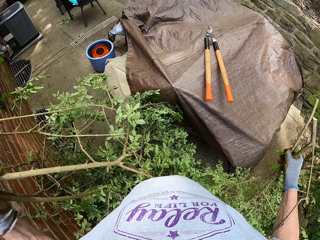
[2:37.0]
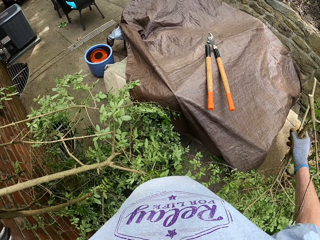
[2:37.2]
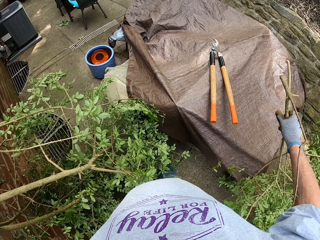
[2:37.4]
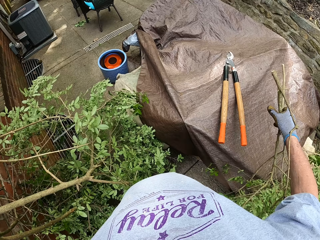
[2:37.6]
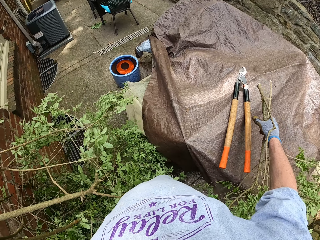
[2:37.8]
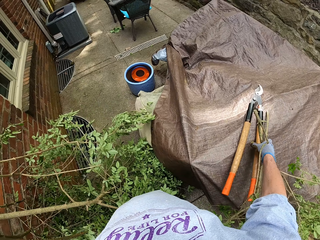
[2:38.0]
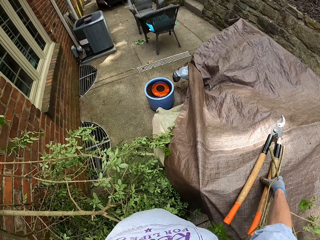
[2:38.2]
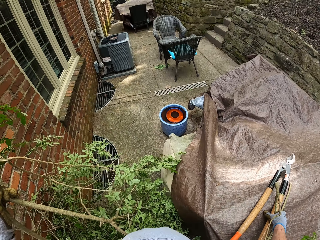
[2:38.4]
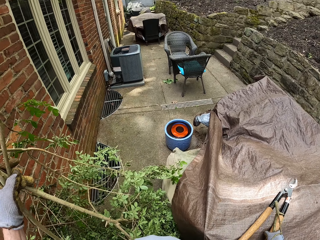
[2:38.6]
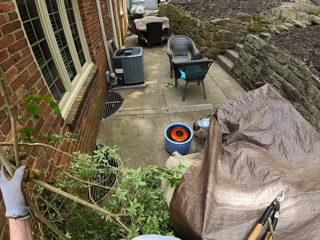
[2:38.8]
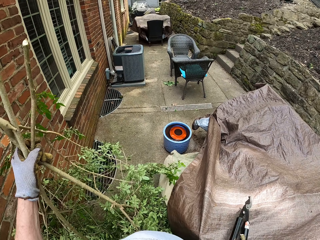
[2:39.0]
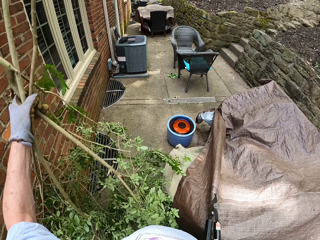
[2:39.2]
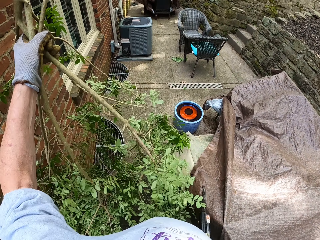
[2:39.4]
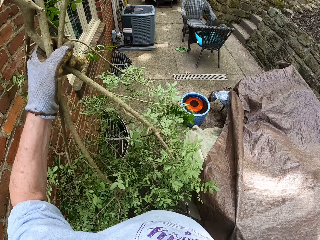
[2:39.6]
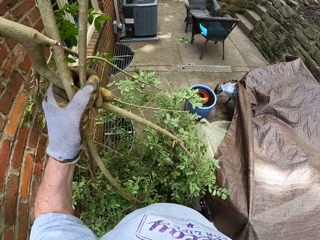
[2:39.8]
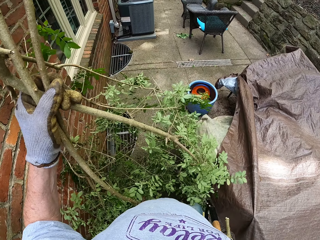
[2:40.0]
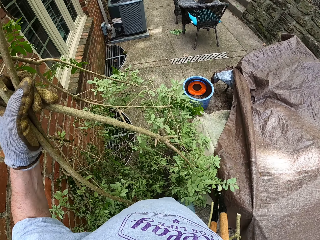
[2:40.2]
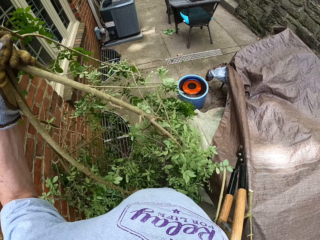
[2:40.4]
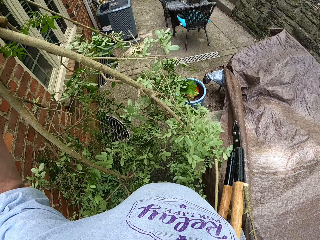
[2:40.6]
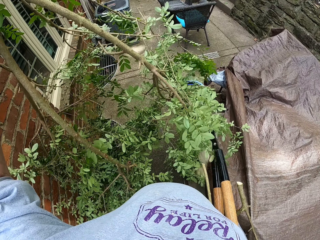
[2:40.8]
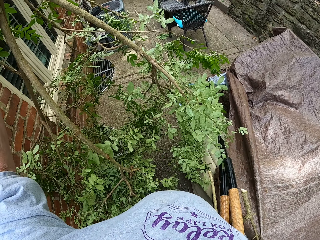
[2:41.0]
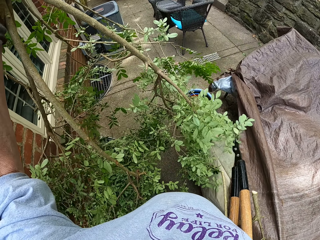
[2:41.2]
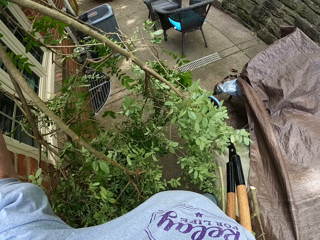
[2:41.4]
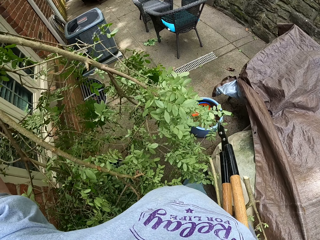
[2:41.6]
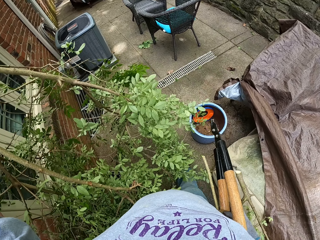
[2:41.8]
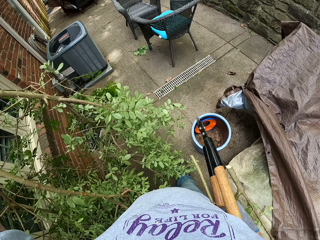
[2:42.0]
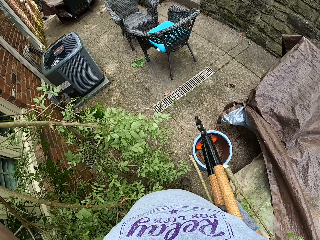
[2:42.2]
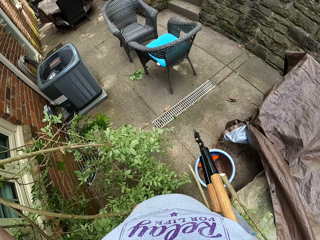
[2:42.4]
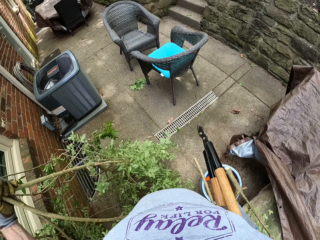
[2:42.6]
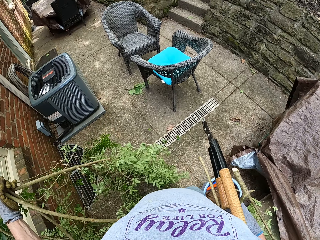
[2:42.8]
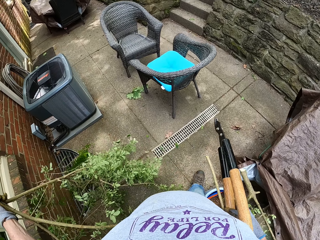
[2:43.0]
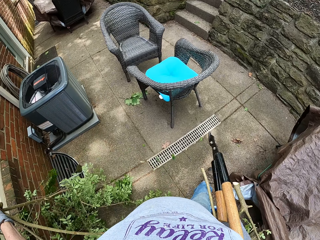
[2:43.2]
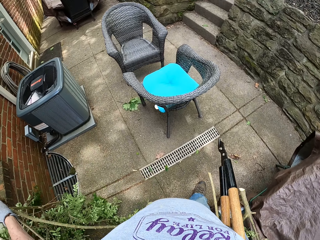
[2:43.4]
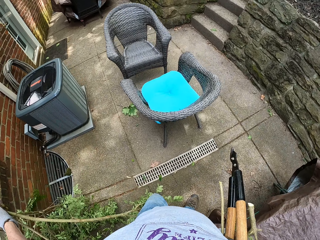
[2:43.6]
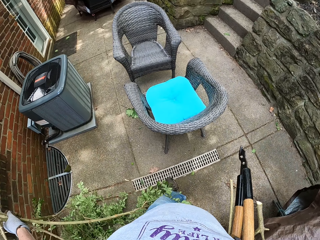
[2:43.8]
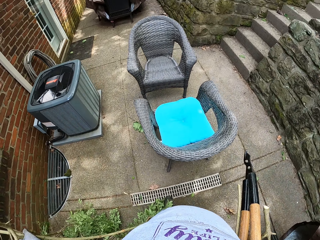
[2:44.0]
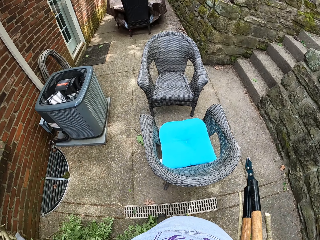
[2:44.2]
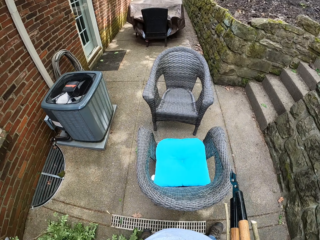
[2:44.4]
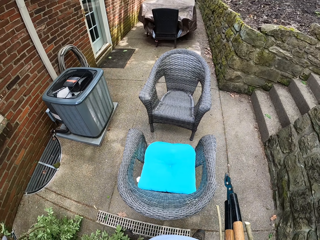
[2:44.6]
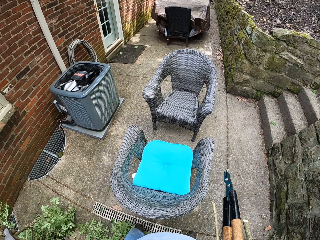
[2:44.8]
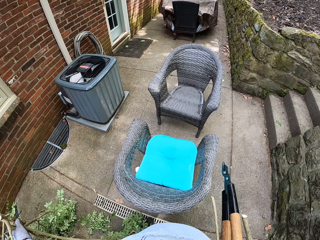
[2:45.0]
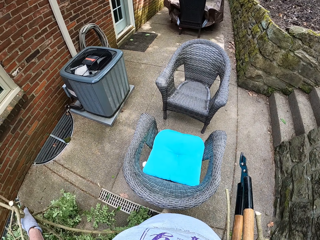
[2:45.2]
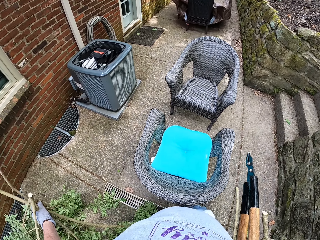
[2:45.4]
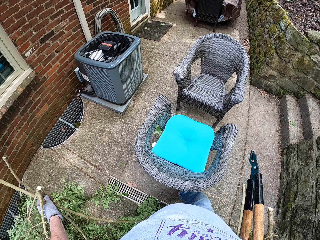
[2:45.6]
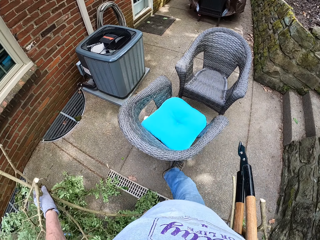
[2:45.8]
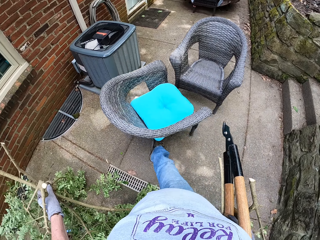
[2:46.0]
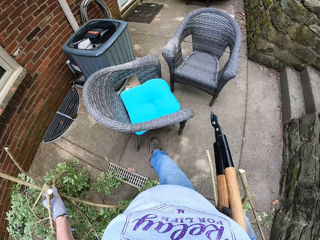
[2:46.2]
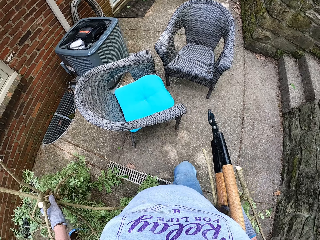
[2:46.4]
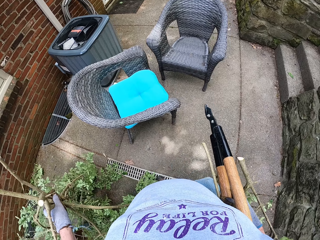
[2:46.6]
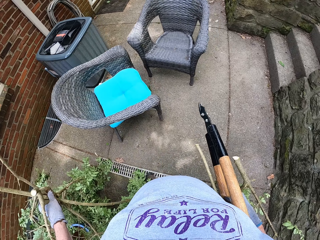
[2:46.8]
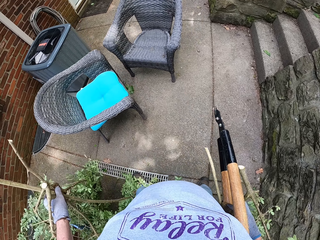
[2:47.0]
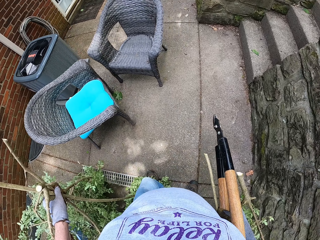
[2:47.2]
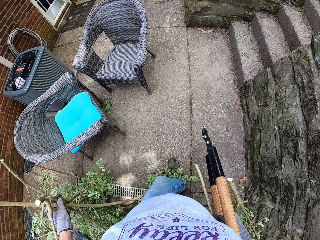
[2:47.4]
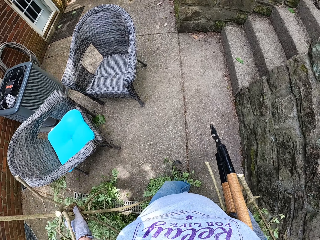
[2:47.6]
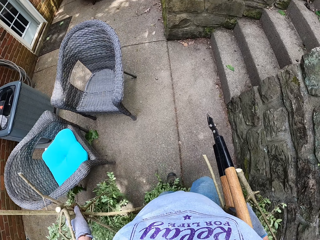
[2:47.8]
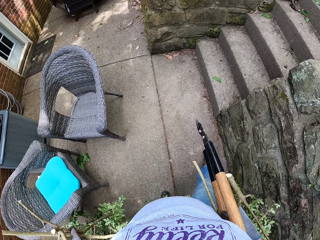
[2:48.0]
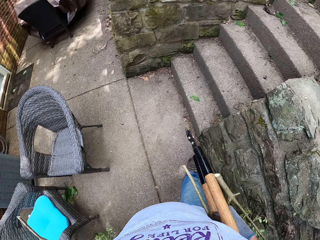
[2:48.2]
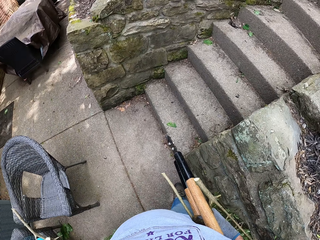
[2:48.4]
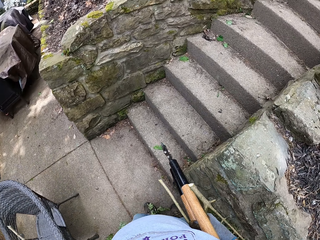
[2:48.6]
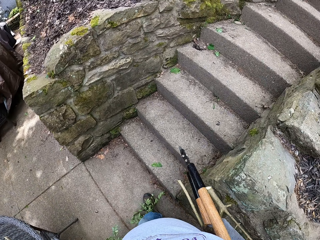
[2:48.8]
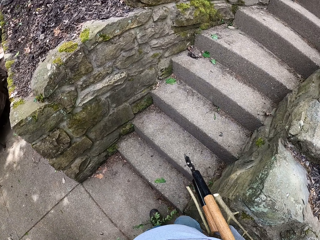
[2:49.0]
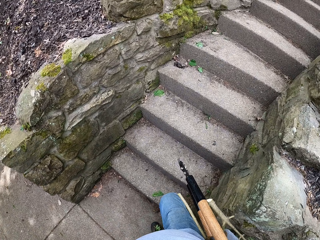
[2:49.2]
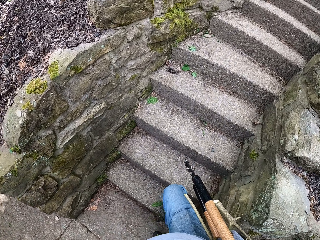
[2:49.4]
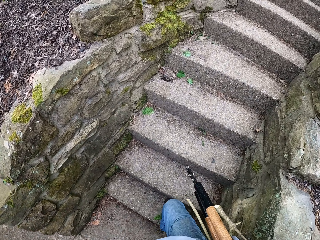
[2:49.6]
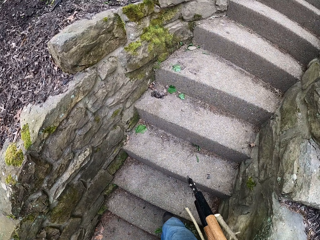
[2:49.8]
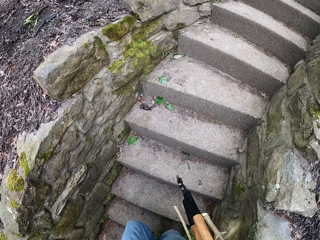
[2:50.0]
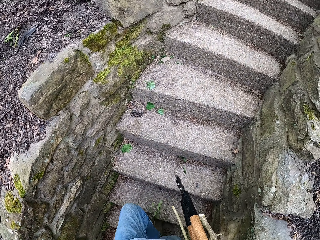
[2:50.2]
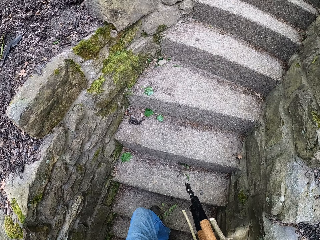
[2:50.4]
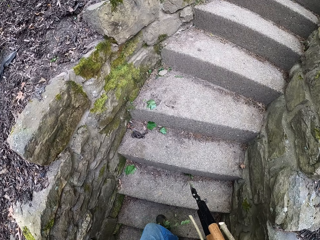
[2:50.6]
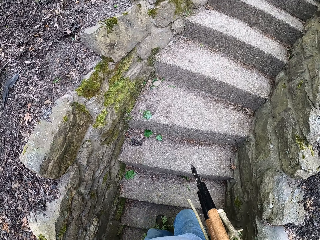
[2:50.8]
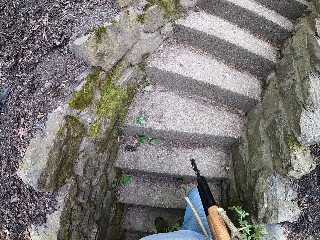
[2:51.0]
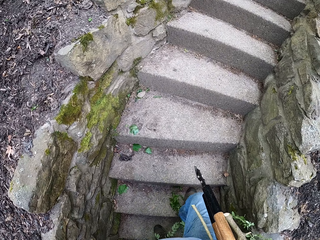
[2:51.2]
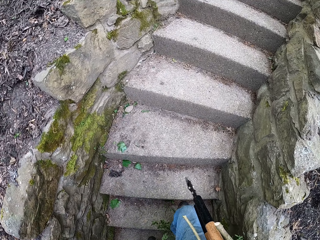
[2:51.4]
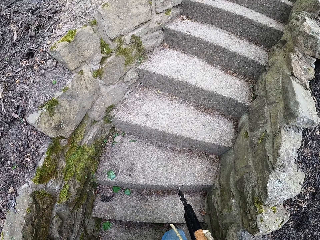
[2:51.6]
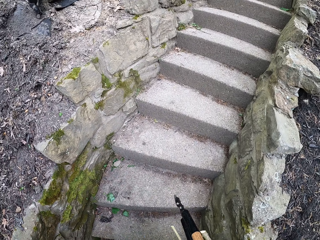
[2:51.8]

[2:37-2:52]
The camera wearer holds the pruned branches apart with both hands. He picks up the lopper or shears with his right hand. He continues walking away with the branches and lopper in his hands. He walks around the compound with the pruned branches and the shears. He adjusts a chair in front of him with his right leg. He walks around the compound with the pruned branches and the shears. He climbs up a staircase on the right side to a lawn.

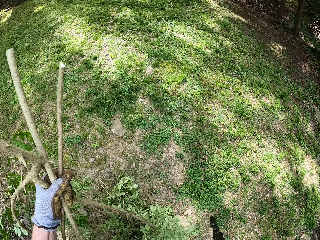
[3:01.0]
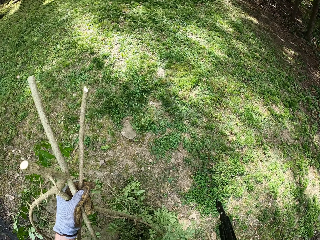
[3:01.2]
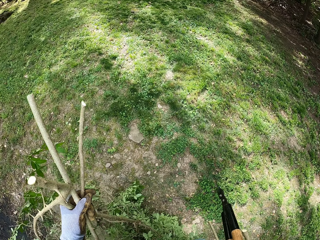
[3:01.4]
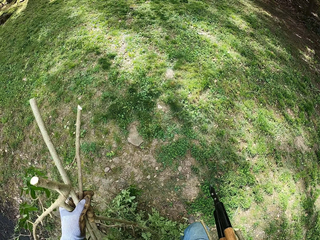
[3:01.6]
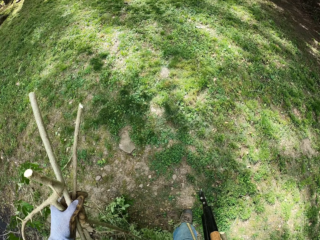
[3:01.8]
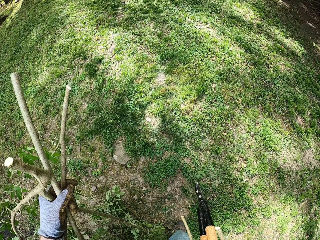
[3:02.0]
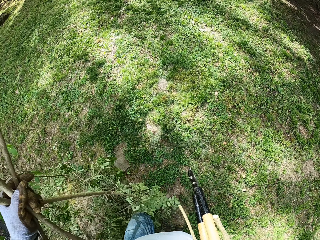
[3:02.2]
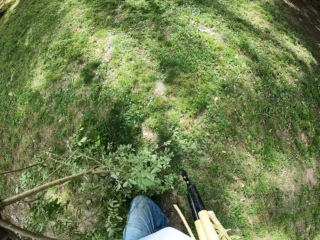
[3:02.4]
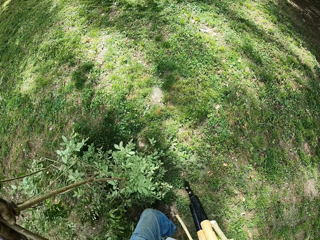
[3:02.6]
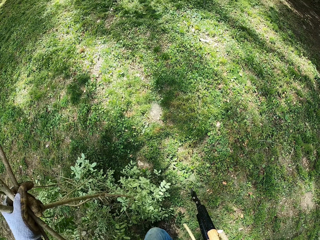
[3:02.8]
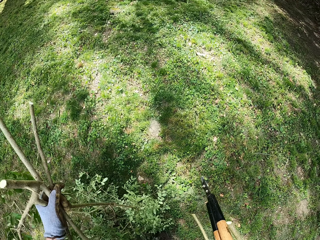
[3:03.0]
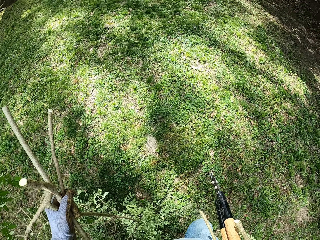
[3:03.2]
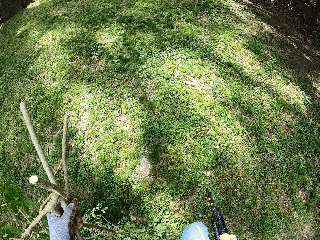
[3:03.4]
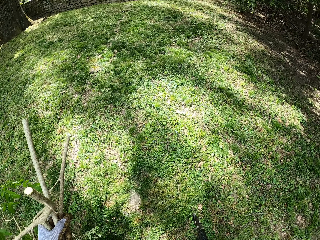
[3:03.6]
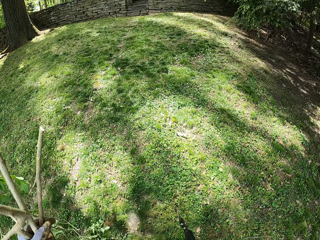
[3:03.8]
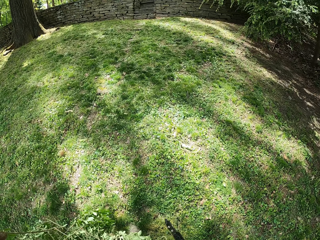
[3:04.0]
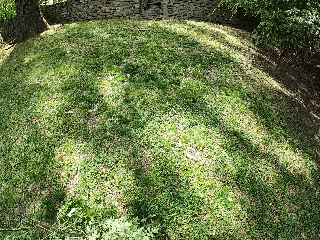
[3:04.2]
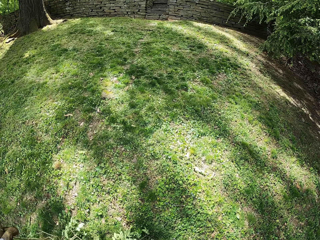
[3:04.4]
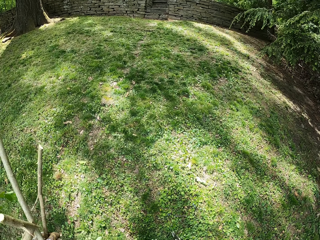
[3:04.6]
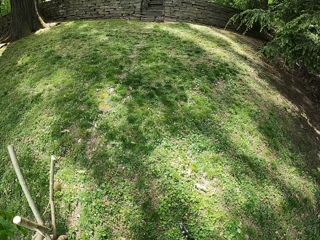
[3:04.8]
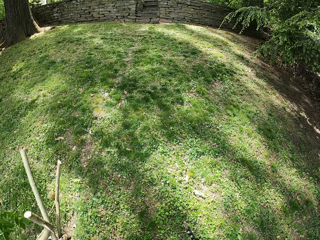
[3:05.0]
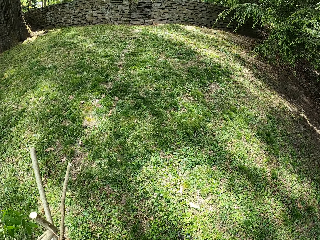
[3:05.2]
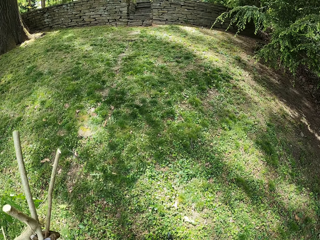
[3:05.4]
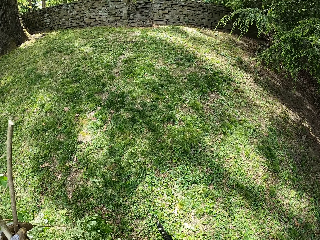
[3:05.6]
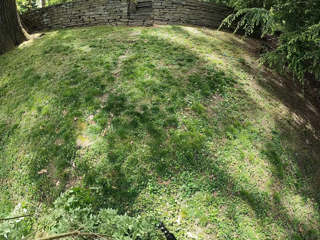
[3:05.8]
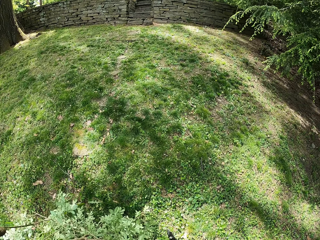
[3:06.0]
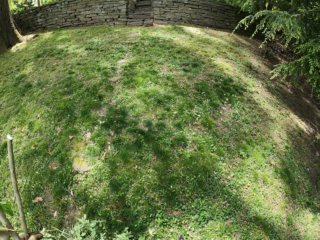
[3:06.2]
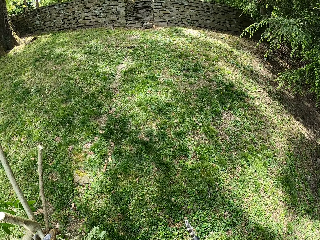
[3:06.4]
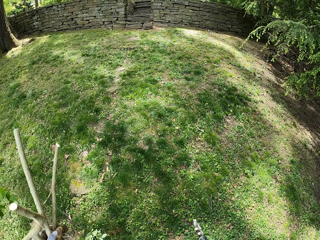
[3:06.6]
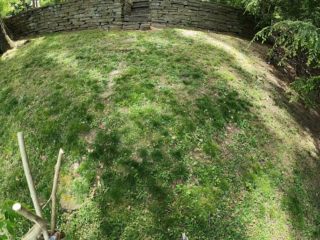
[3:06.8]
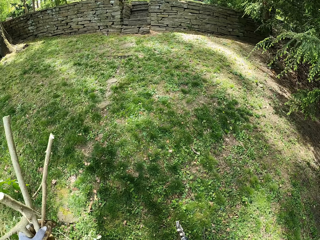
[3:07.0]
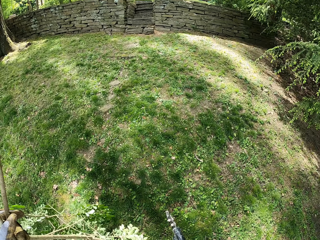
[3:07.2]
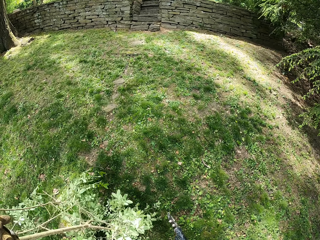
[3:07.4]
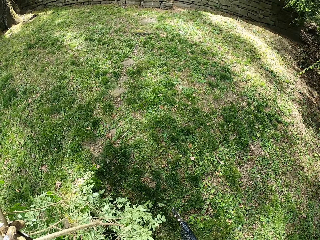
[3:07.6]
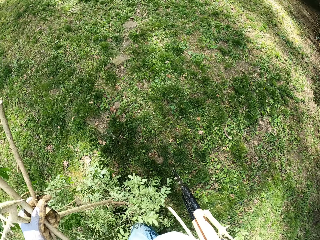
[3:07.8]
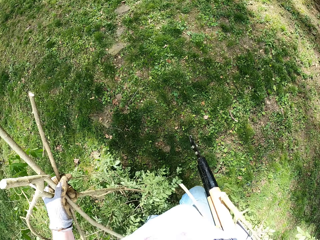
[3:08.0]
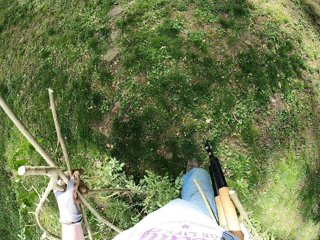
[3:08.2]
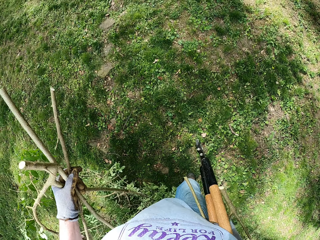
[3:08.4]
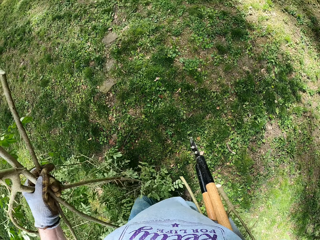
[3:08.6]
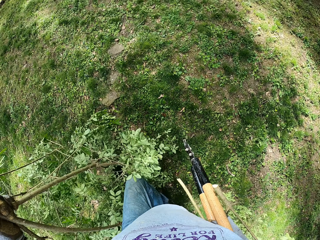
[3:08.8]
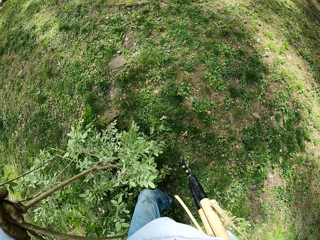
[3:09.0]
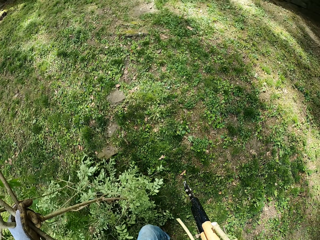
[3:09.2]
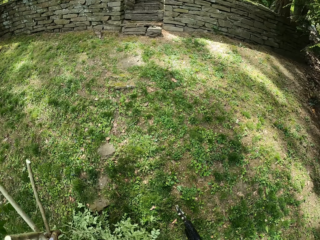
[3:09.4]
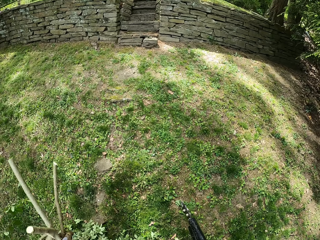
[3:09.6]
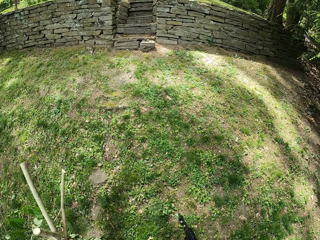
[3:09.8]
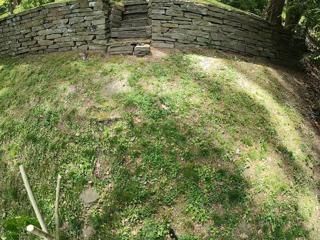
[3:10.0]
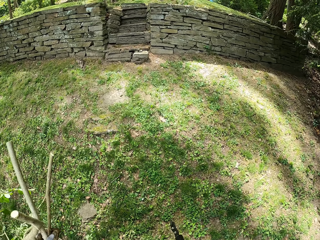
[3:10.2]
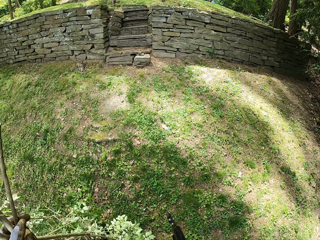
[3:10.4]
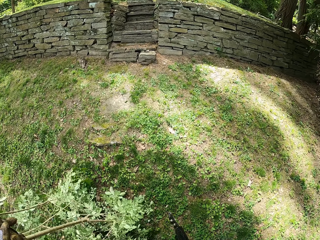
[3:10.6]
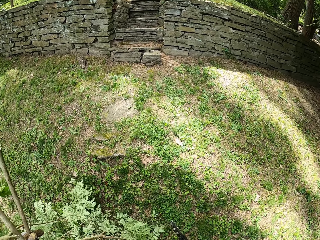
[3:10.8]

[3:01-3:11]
The camera wearer turns left. They walk forward on the lawn. They walk around the compound with the pruned branches and the shears.
